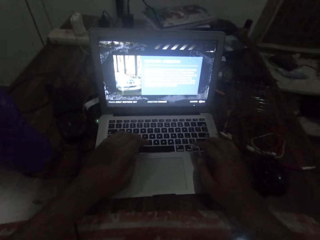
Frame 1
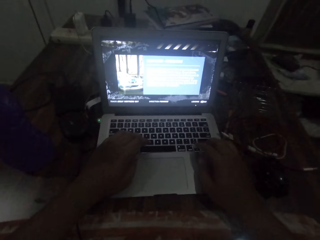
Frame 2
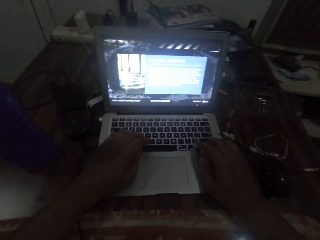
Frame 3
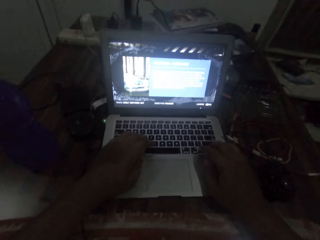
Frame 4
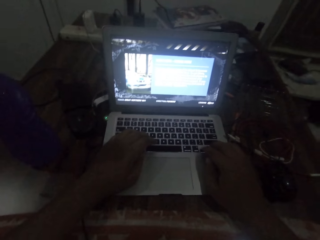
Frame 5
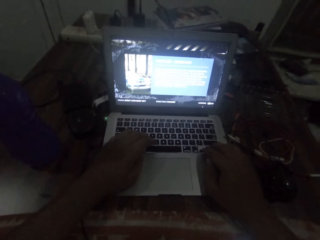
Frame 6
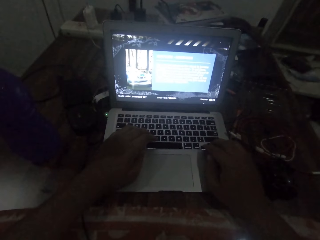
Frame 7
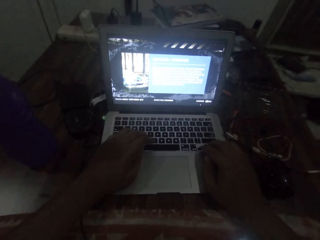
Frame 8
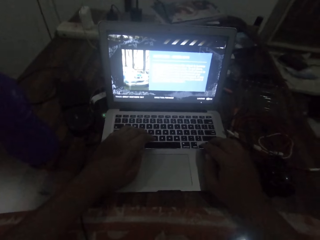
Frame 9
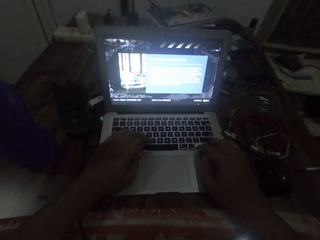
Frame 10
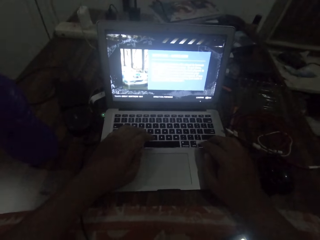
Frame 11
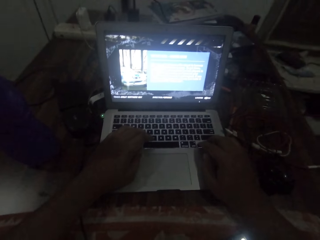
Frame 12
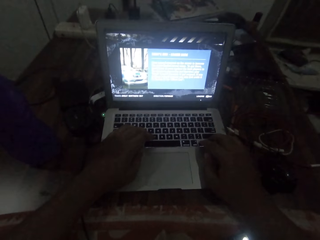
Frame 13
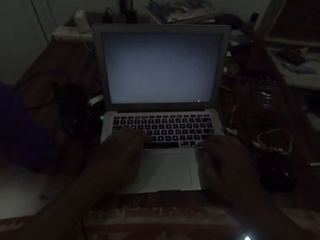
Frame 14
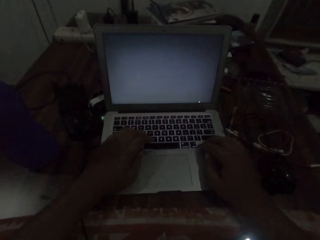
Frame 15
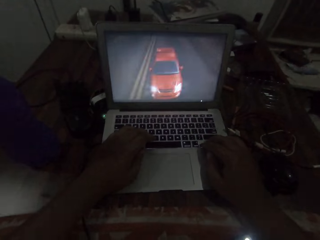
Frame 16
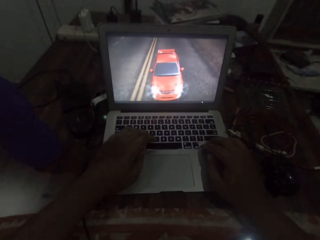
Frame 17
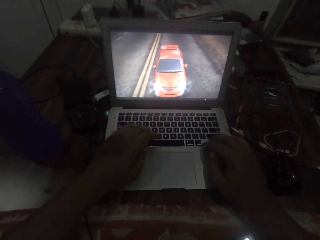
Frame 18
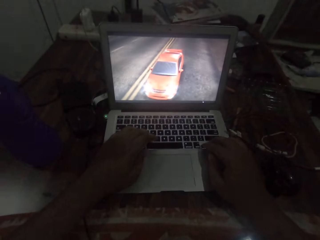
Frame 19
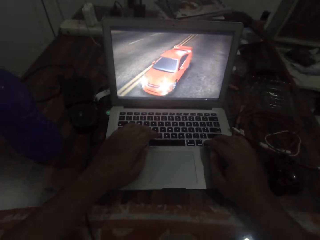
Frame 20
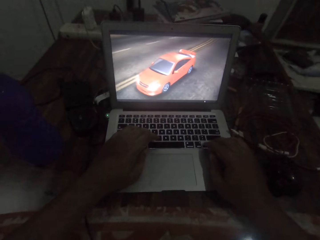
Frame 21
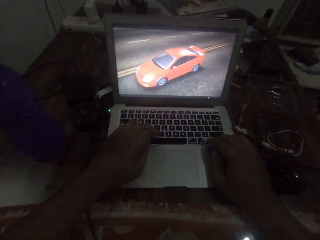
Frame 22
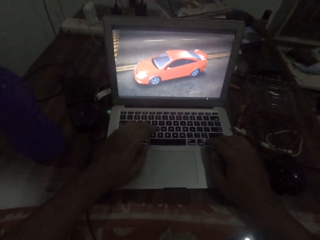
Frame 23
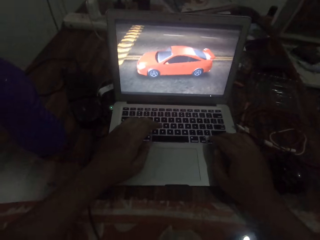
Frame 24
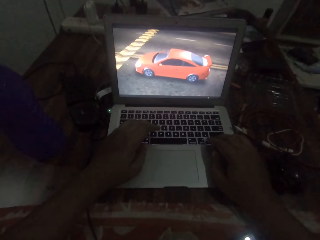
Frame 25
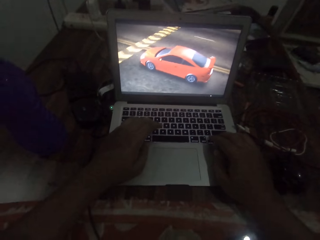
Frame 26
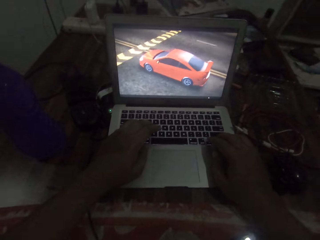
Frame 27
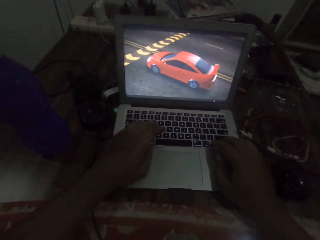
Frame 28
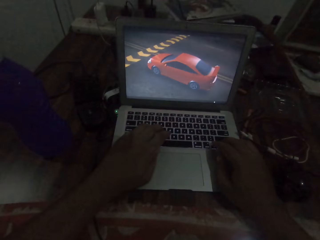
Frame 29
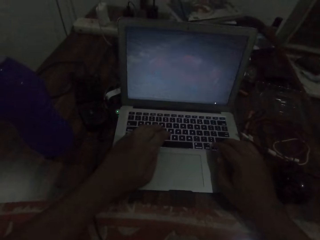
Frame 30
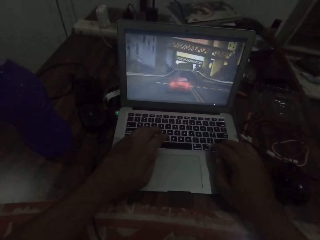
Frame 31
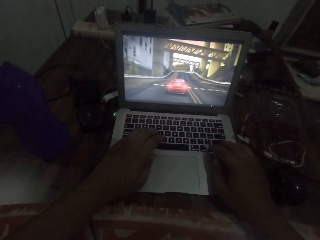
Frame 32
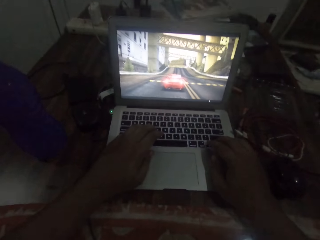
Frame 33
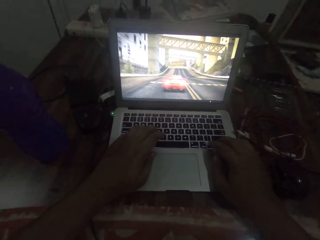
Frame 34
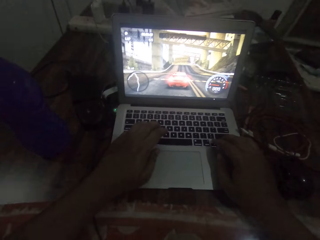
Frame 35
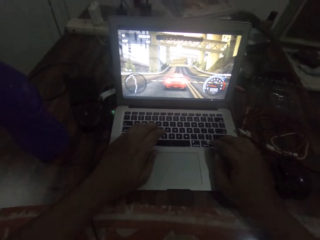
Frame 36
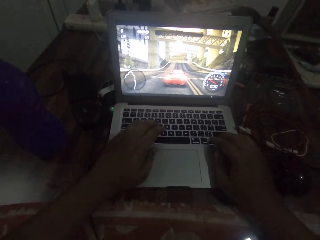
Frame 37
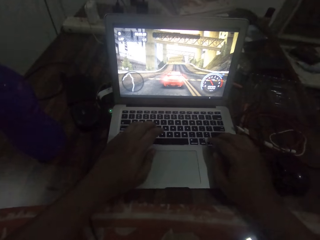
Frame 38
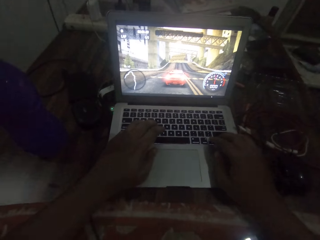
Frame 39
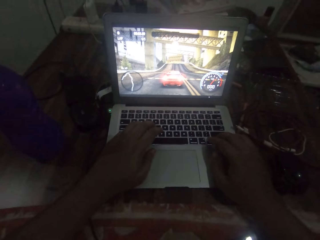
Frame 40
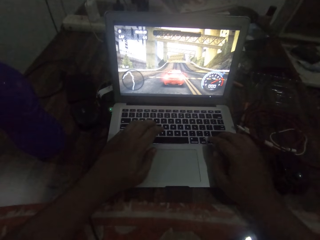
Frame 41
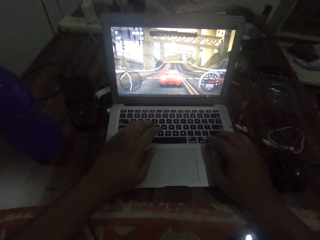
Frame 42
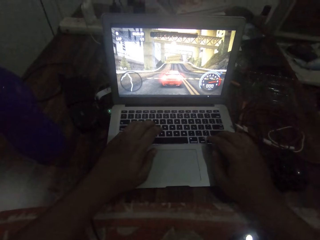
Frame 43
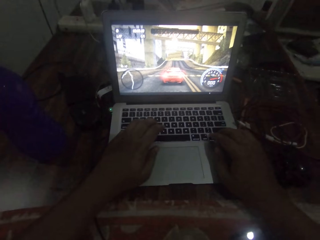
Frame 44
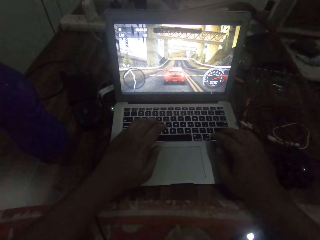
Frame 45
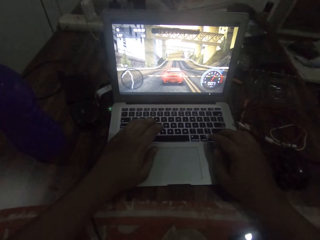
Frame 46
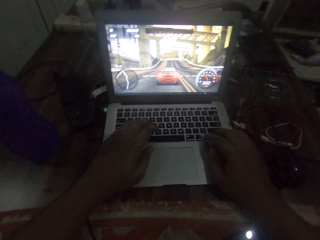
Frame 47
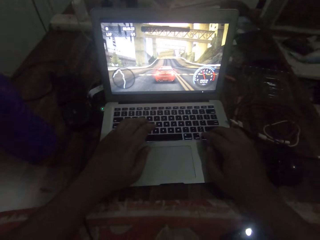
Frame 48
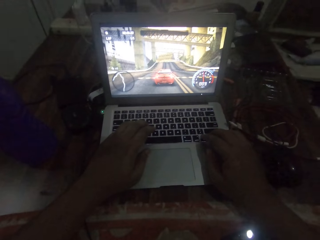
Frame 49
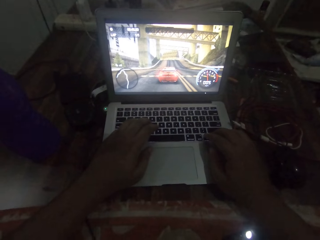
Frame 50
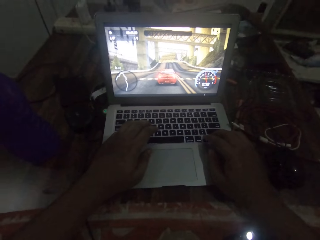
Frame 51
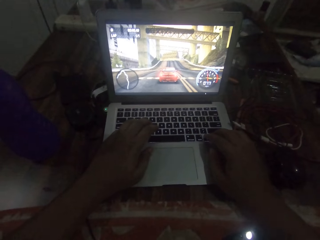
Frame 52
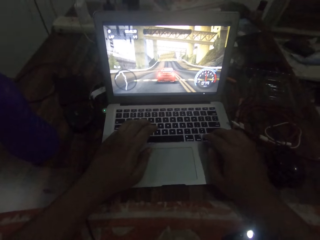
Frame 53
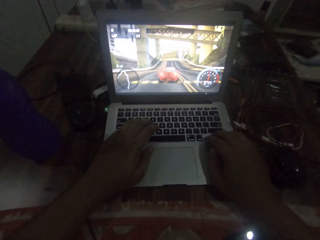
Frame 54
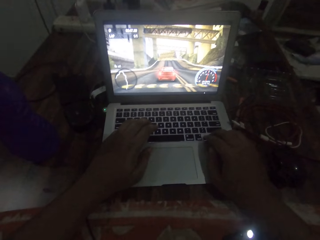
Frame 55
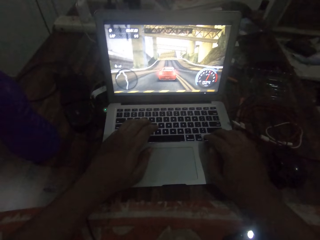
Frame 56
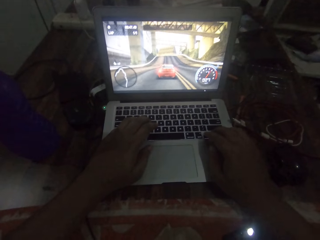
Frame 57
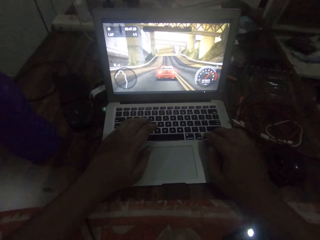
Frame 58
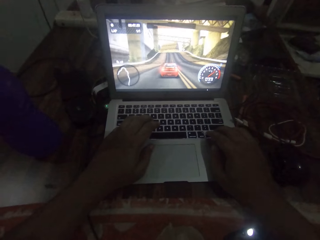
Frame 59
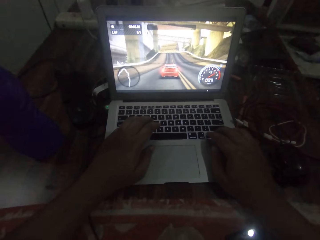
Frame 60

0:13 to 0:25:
The camera wearer presses the laptop keyboard. They stare at the laptop screen.

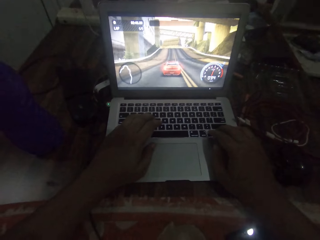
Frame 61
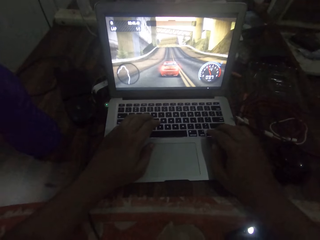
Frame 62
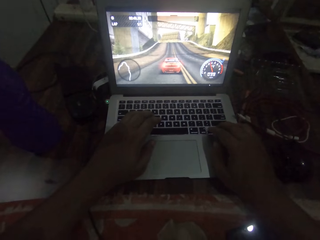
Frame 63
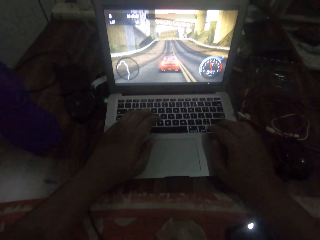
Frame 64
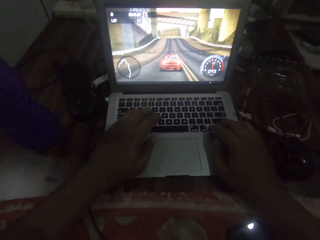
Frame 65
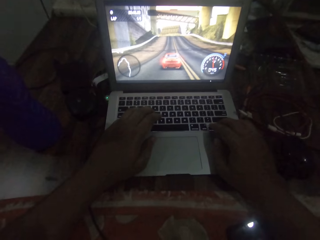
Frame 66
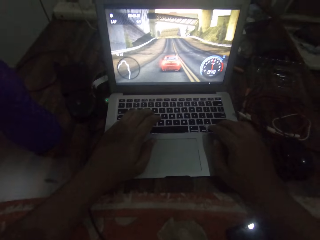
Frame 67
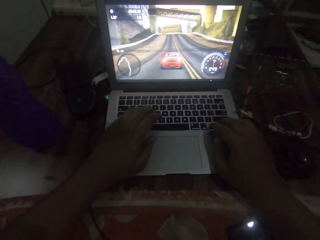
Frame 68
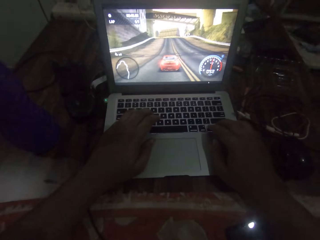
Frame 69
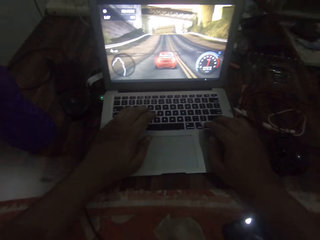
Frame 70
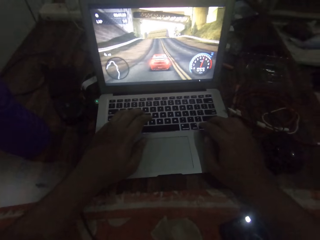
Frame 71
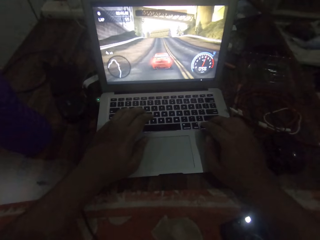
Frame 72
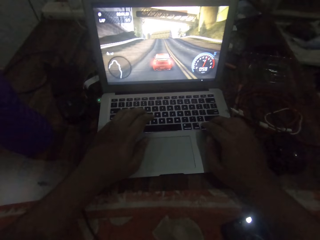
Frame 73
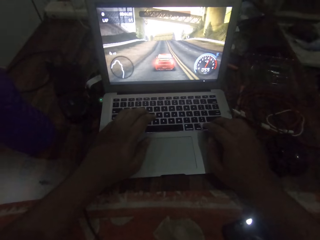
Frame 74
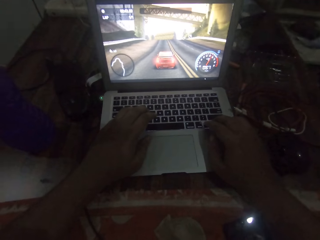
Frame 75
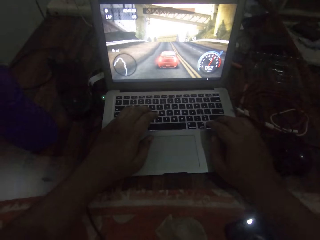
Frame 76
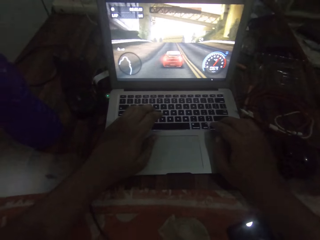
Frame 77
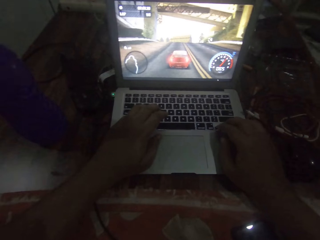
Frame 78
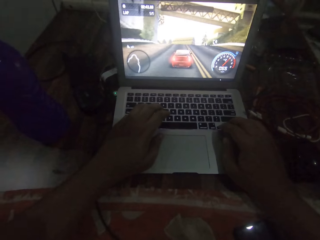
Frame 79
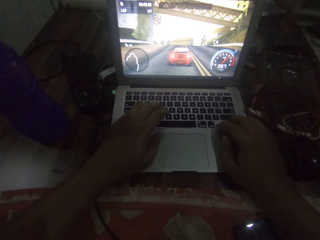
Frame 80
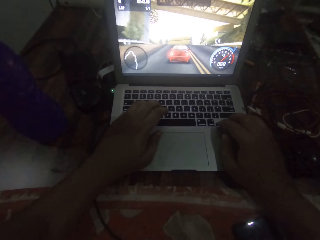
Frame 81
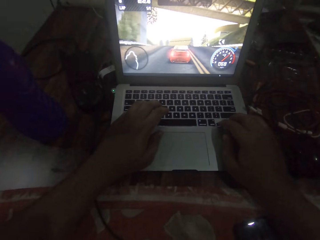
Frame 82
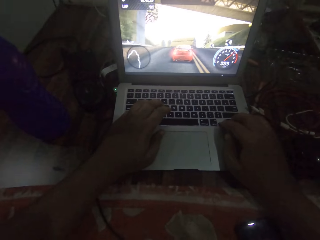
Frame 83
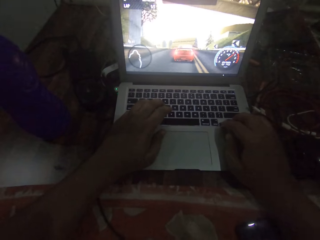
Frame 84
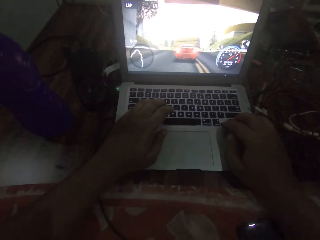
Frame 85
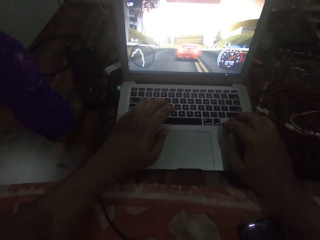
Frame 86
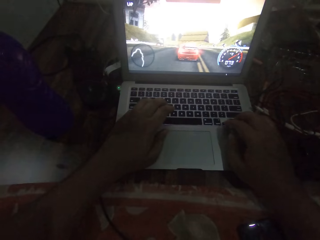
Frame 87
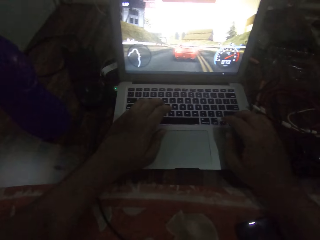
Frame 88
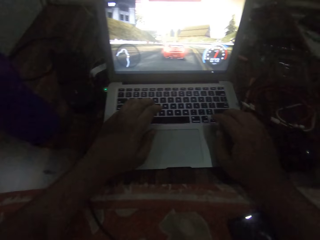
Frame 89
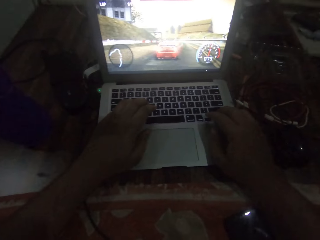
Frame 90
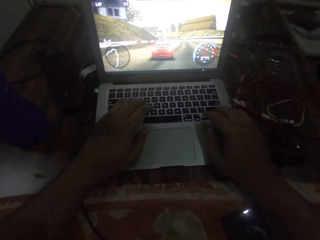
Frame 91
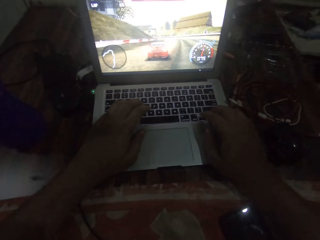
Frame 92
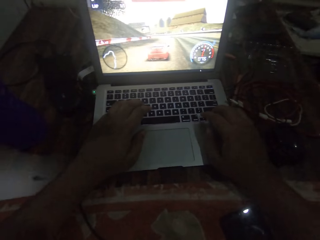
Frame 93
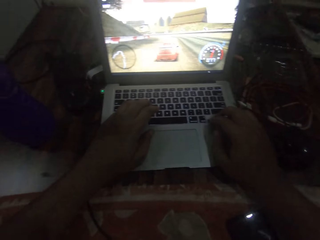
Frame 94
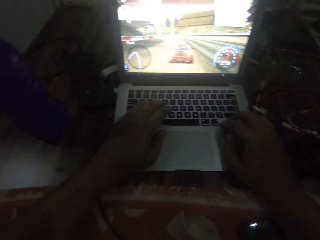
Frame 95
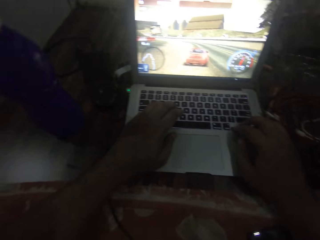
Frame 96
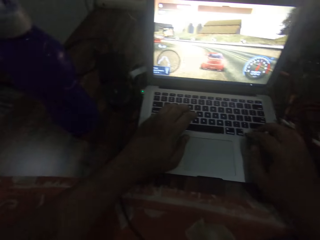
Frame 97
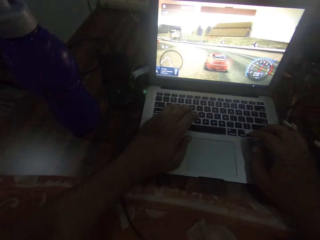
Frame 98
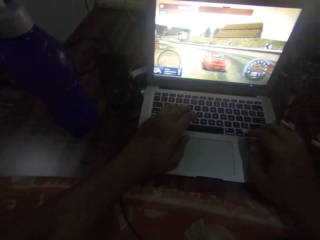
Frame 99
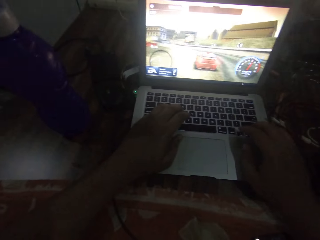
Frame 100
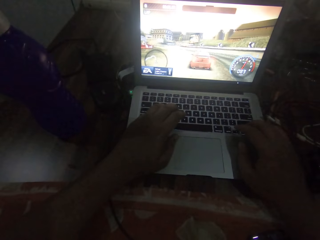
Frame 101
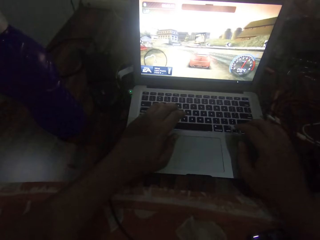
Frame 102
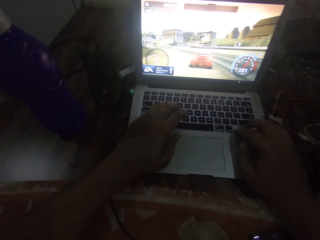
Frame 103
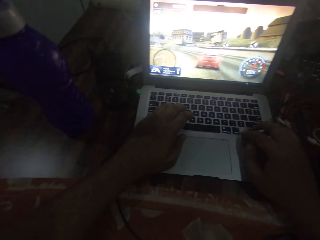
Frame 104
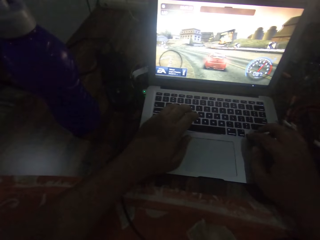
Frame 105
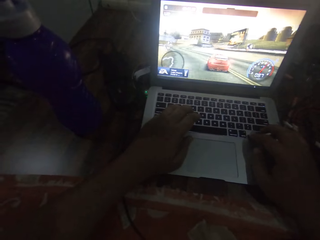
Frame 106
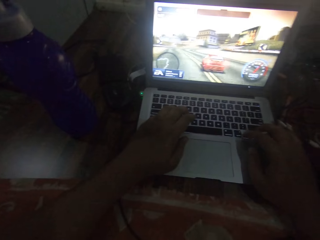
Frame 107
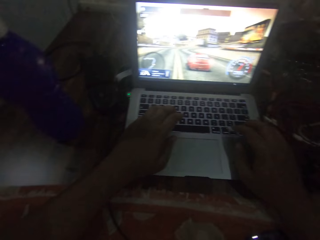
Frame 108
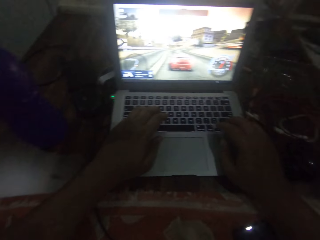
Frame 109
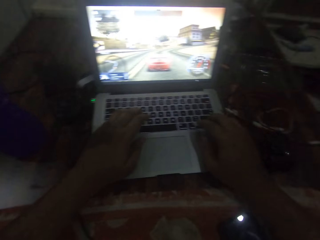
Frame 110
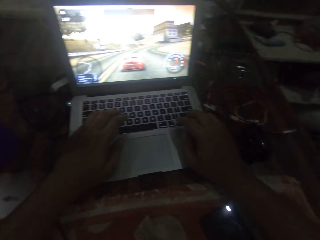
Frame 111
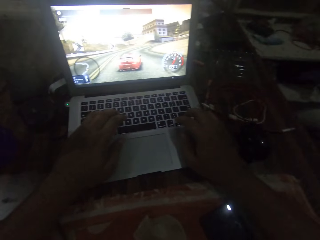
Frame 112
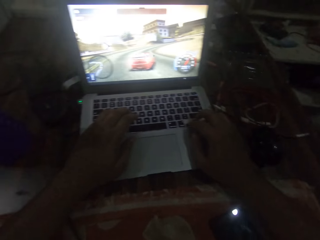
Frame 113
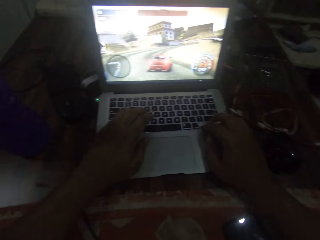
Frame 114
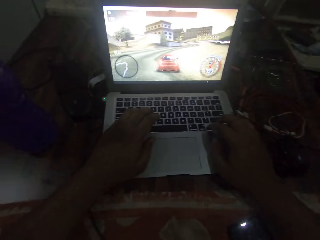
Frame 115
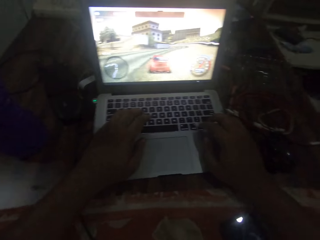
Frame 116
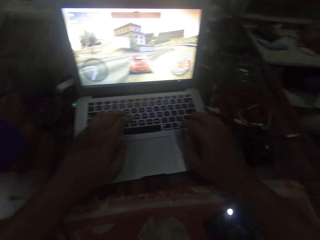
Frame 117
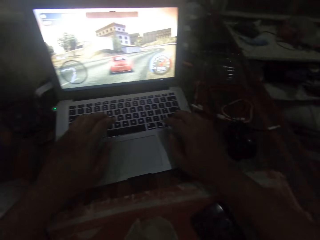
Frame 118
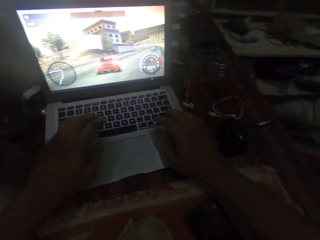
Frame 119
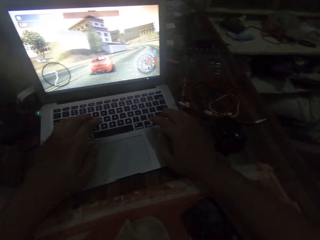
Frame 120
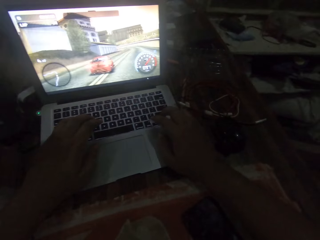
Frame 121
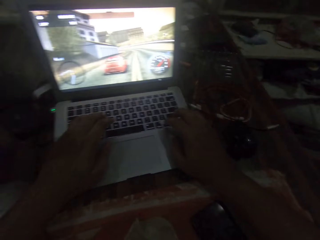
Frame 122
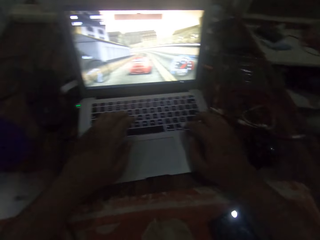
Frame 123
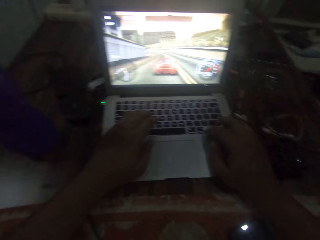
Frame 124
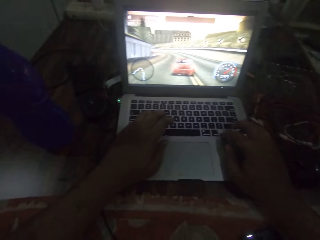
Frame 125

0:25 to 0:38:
The camera wearer presses the laptop keyboard.
